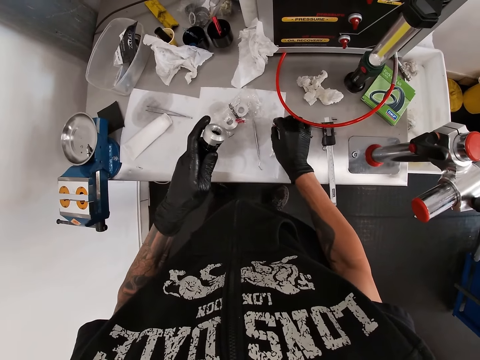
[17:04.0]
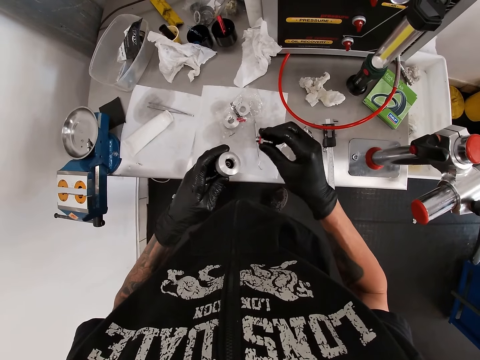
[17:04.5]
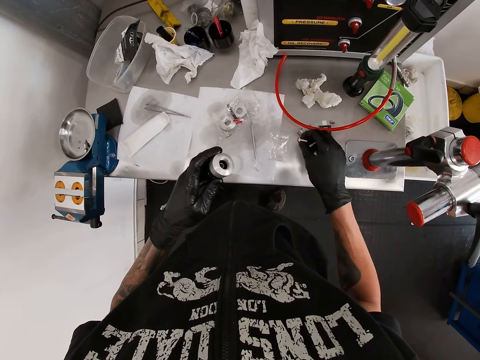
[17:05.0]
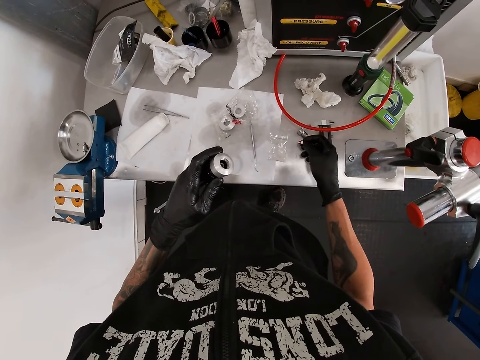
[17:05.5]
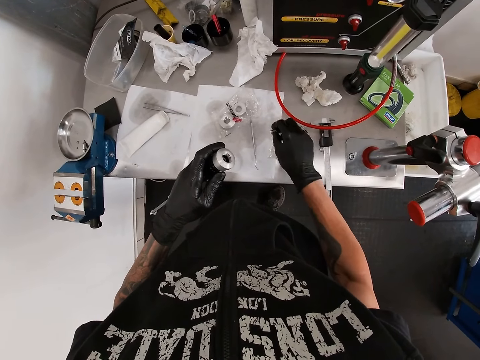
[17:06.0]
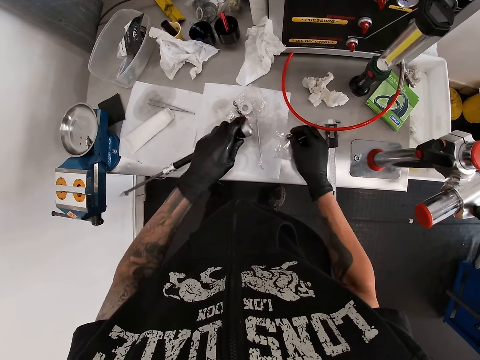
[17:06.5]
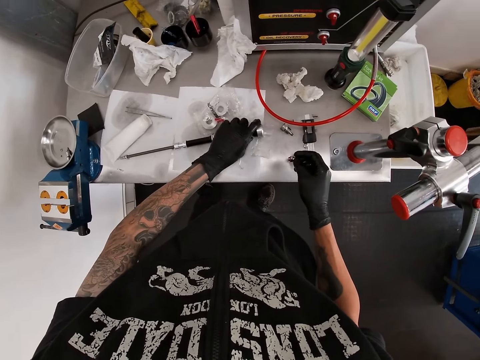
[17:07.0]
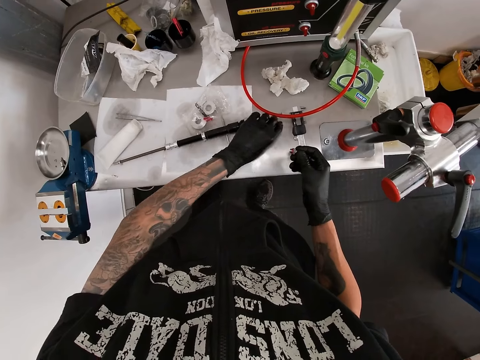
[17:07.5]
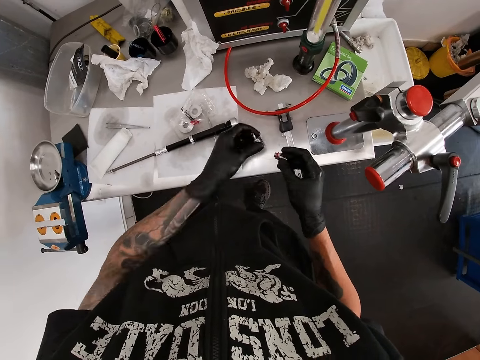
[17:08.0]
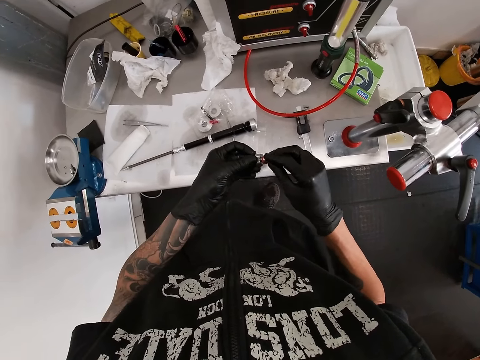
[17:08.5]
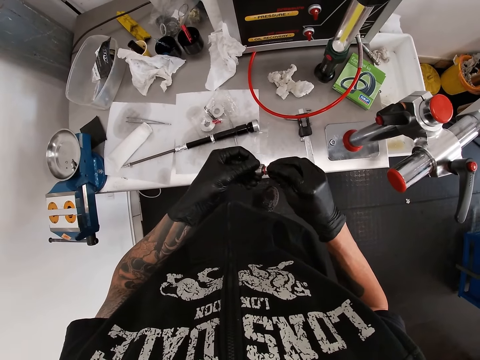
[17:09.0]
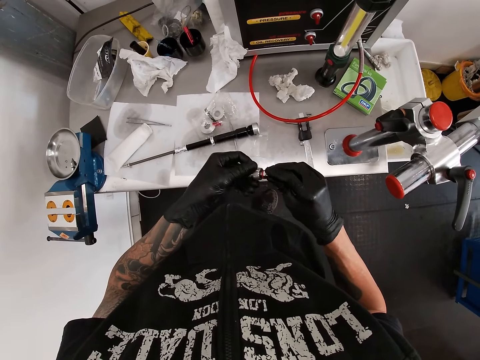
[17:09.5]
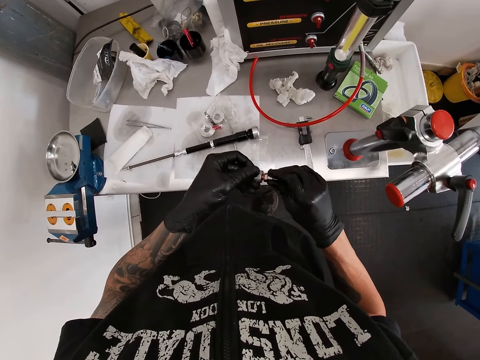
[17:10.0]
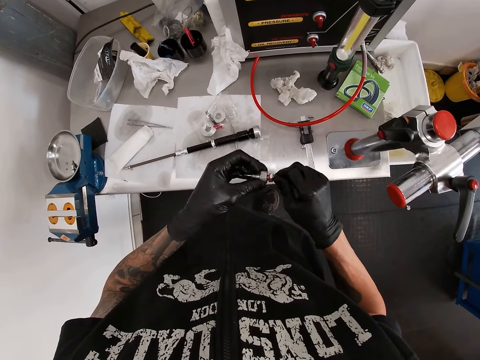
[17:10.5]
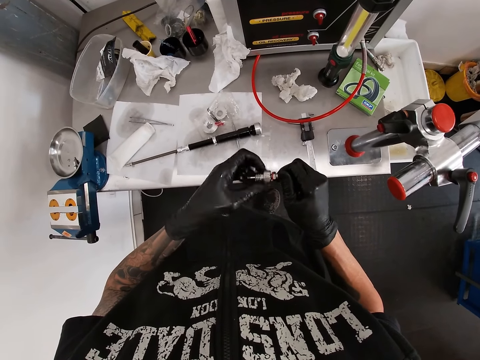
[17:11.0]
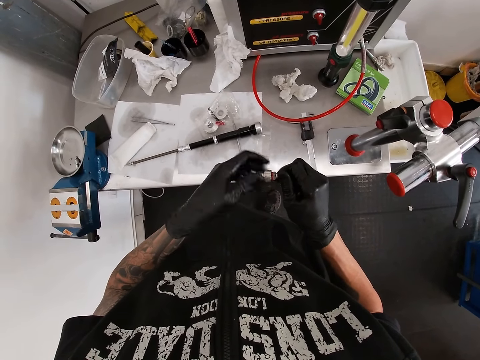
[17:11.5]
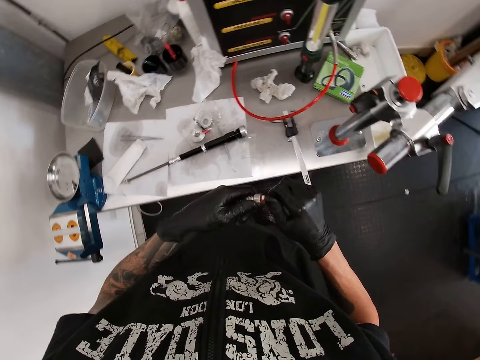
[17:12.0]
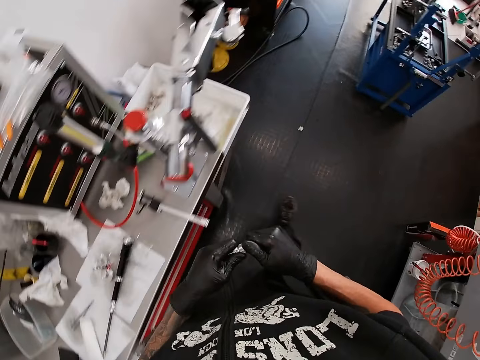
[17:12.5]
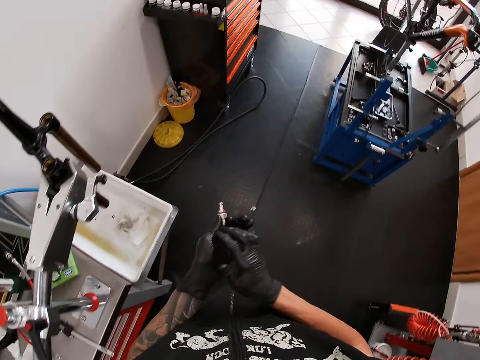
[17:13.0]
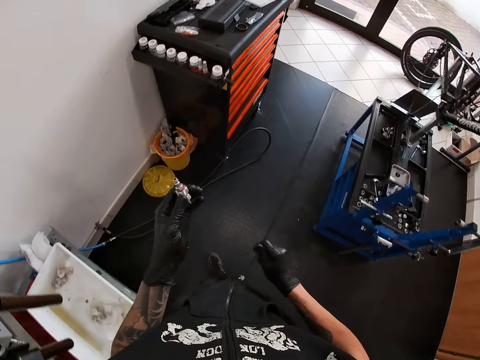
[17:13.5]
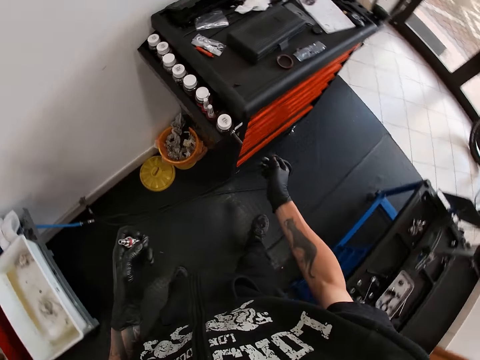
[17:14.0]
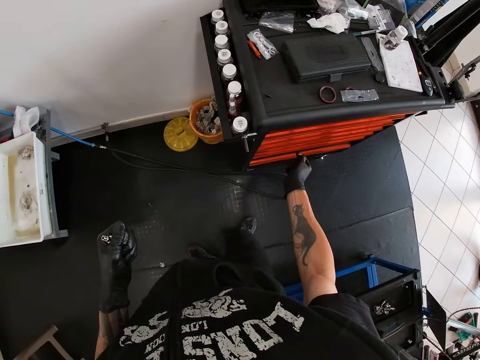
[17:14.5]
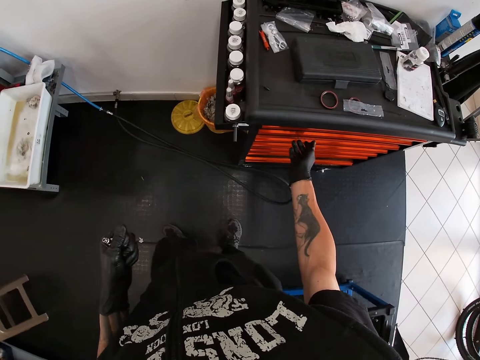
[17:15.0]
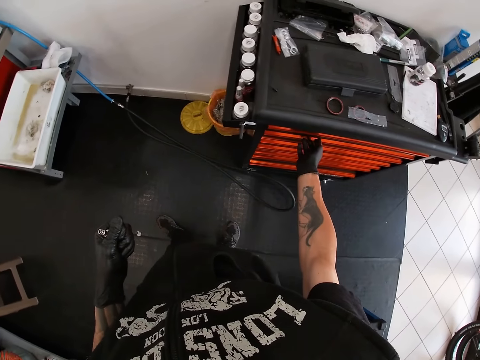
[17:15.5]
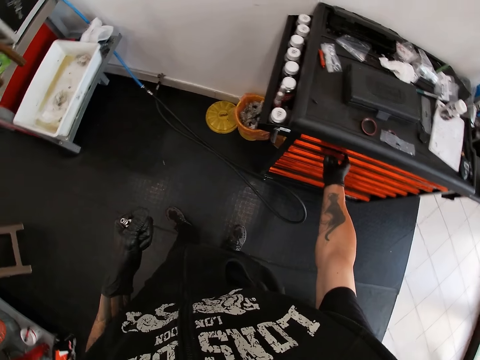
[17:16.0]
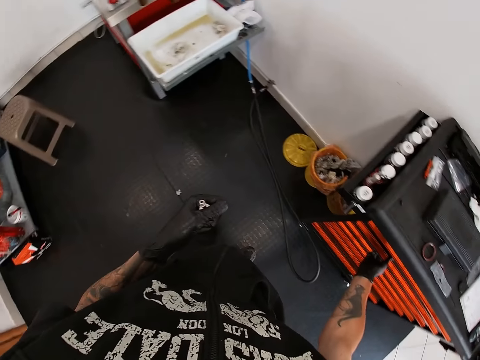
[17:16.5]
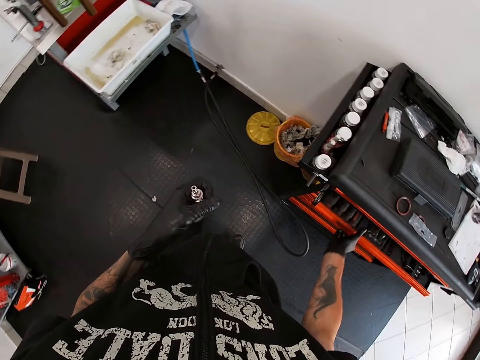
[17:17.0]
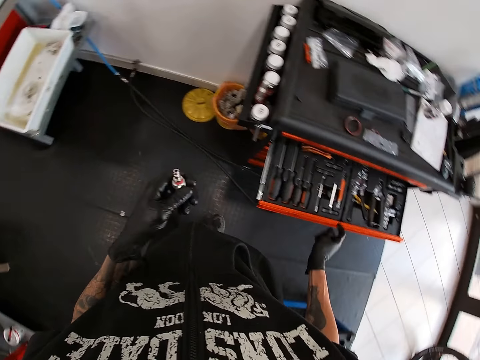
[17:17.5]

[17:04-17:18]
The camera wearer picks the hub on the paper on the table with his right gloved hand. He moves the right hand and moves the left hand. He drops the shock bushing on the paper on the table with his left gloved hand. He picks the hub on the table with his left gloved hand. He moves the left hand. He screws the hubs together with his gloved hands. He inserts the bolt on the nut. He walks around and touches the drawer. He opens the drawer of the toolbox with his right gloved hand.

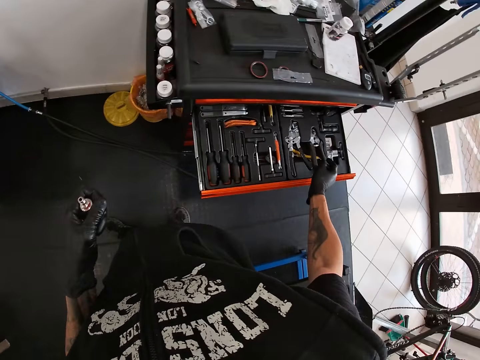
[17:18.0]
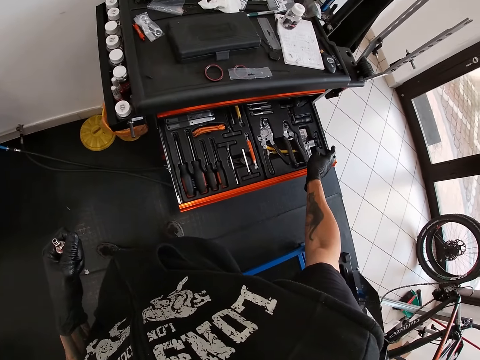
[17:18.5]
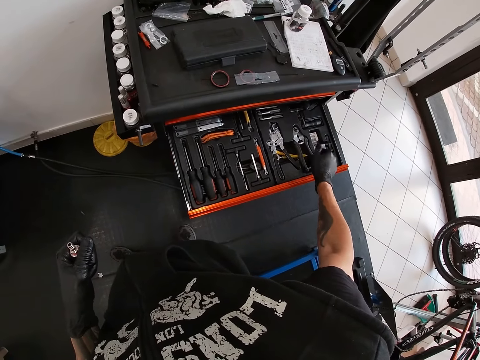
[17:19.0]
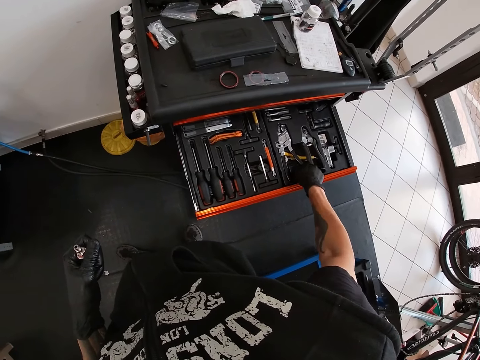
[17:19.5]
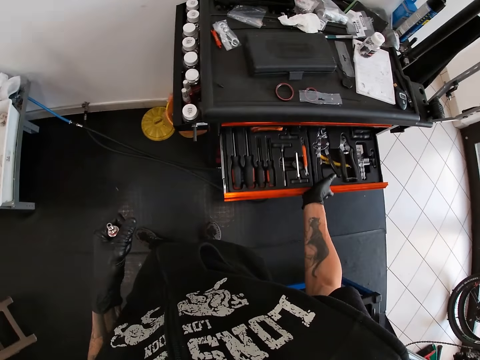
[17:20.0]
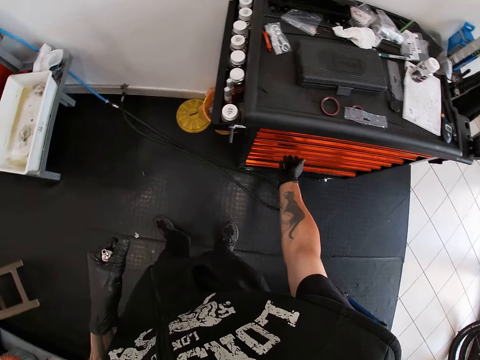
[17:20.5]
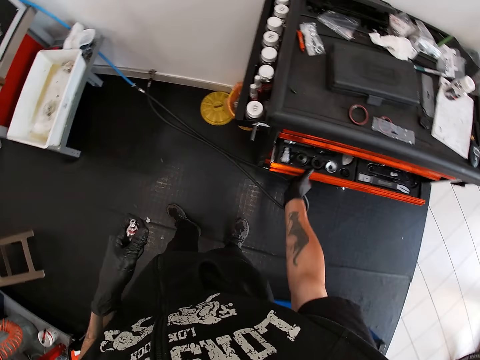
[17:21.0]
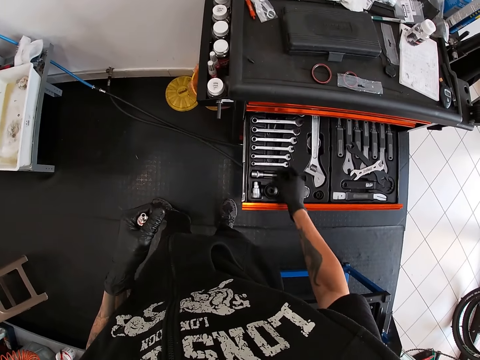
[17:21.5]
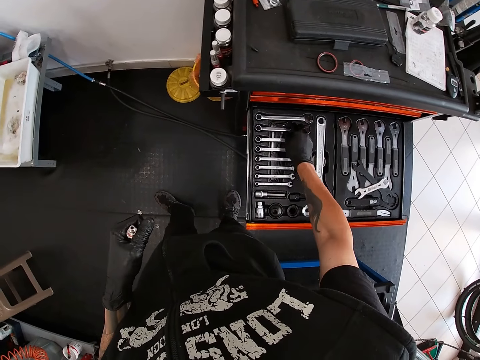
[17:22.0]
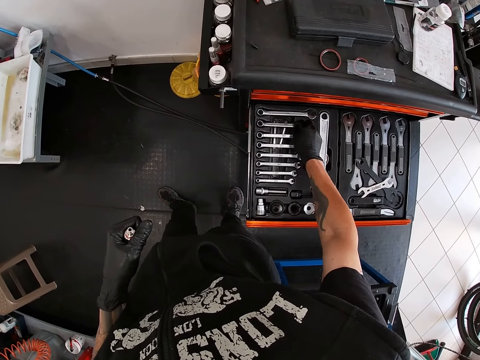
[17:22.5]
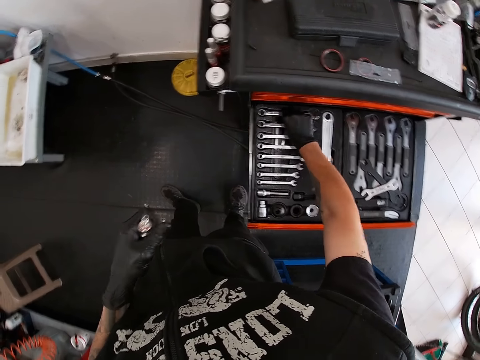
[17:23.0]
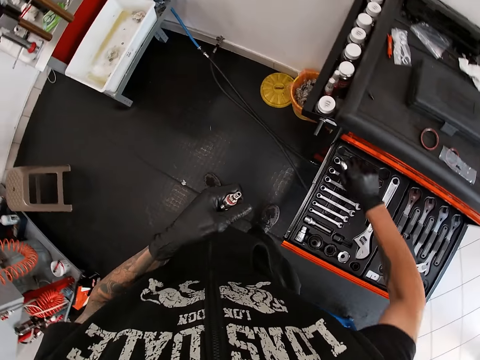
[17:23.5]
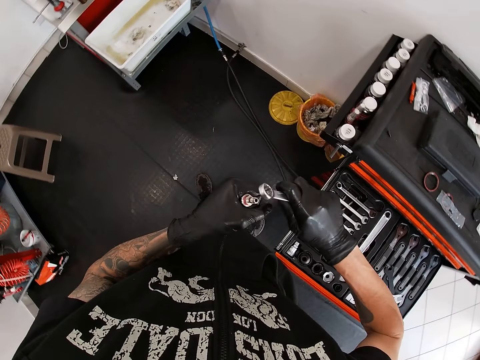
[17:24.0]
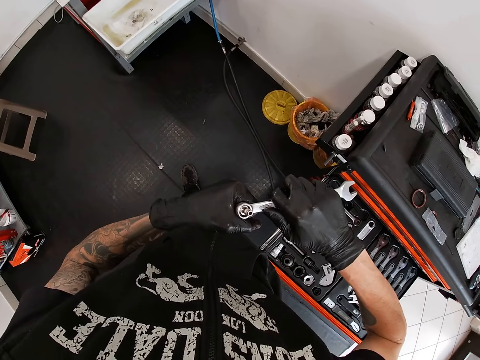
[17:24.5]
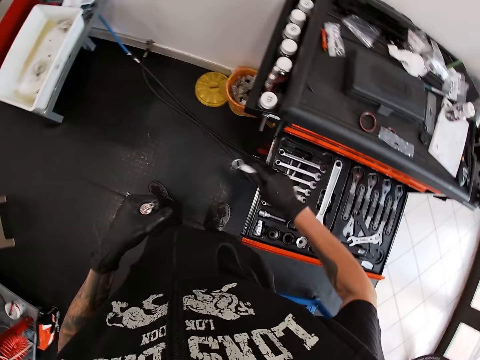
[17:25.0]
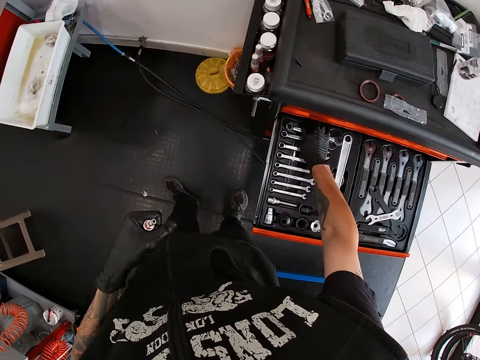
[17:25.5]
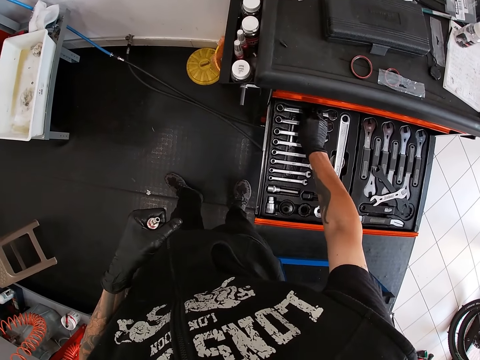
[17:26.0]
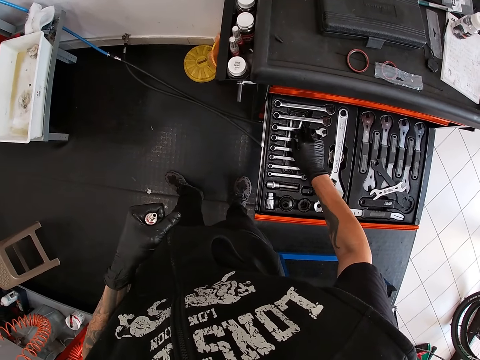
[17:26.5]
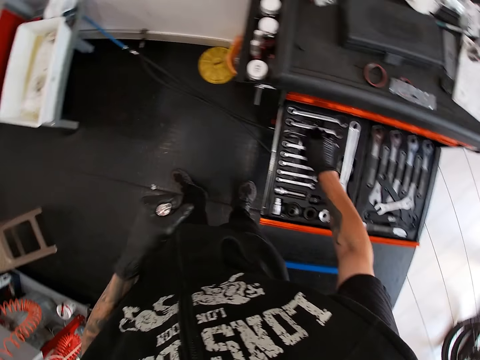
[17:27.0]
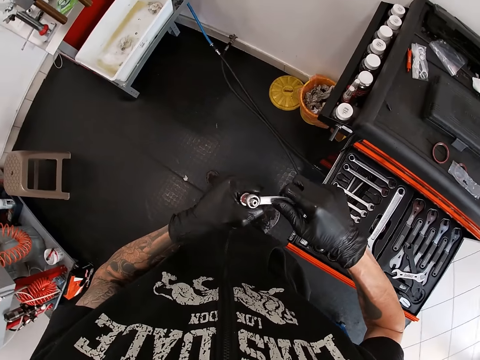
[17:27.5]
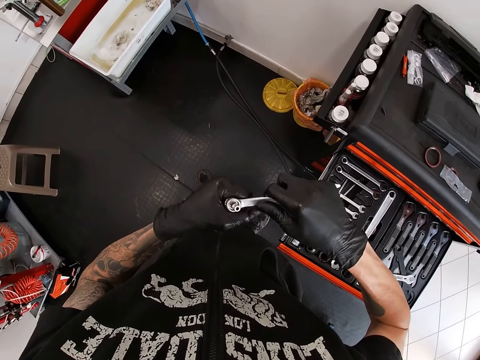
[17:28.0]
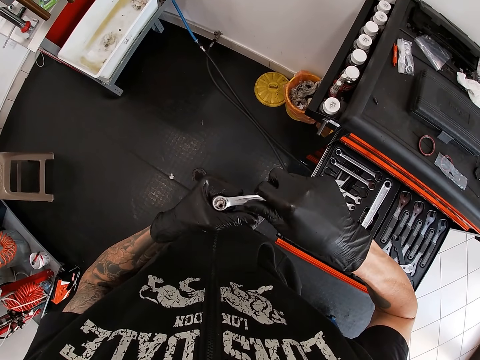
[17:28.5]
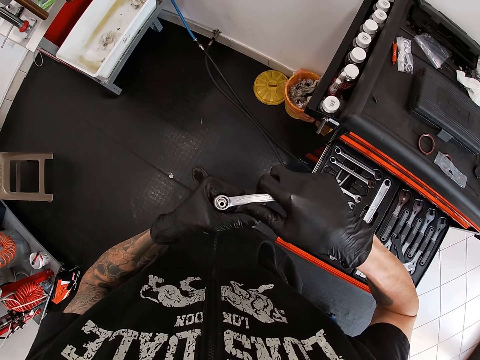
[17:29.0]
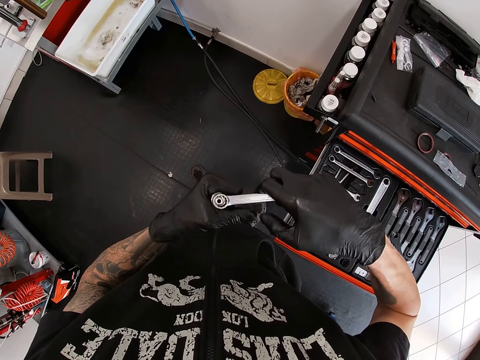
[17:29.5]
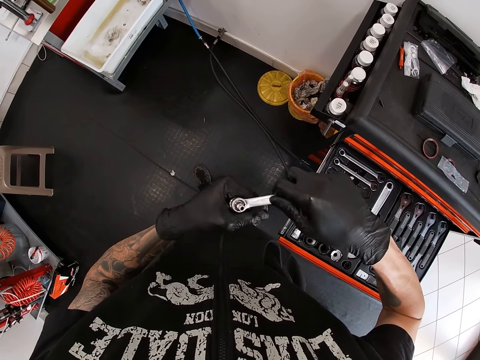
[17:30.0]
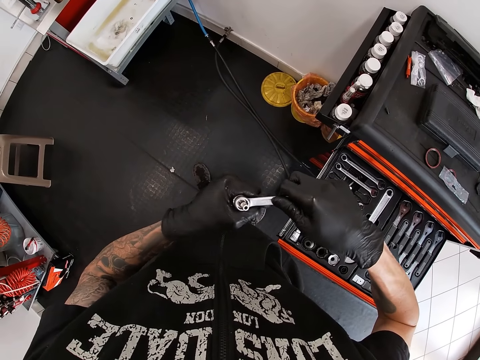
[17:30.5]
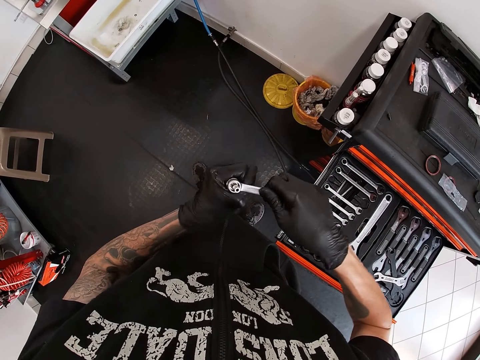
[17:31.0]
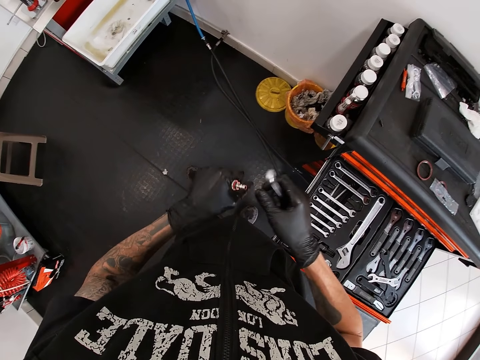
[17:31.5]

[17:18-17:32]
The camera wearer moves the right hand and looks at the tools inside the drawer. He closes the drawer of the toolbox with his right gloved hand. He opens the drawer of the toolbox with his right gloved hand. He moves the right hand. He picks a spanner or wrench from the toolbox with his right gloved hand. He lifts the wrench. He tightens the hub in his left gloved hand with the spanner in his right gloved hand. He places the wrench on the bolt. He drops the spanner in the toolbox with his right gloved hand. He touches the tools. He picks the spanner from the toolbox with his right gloved hand. He tightens the hub in his left gloved hand with the spanner in his right gloved hand. He closes the drawer of the toolbox with his right leg.
